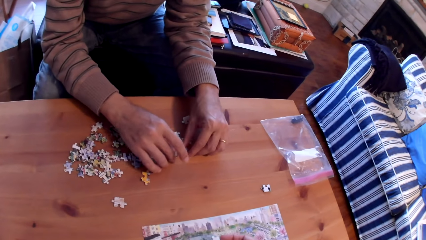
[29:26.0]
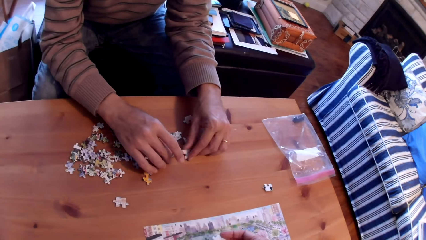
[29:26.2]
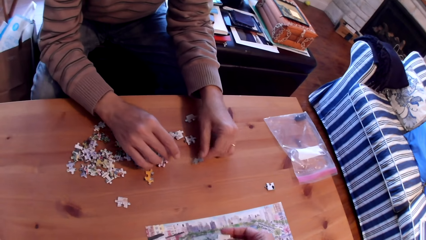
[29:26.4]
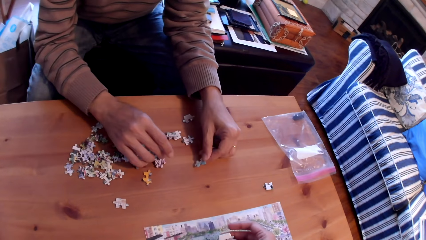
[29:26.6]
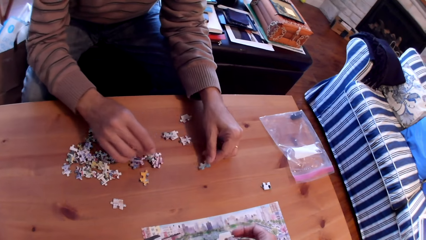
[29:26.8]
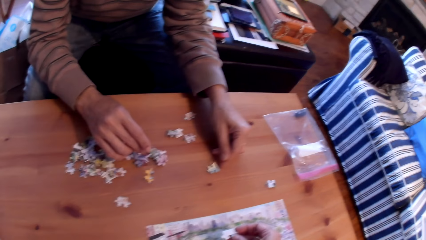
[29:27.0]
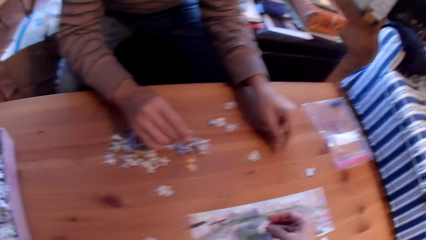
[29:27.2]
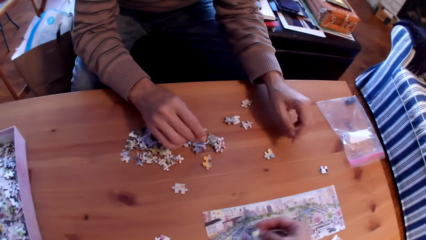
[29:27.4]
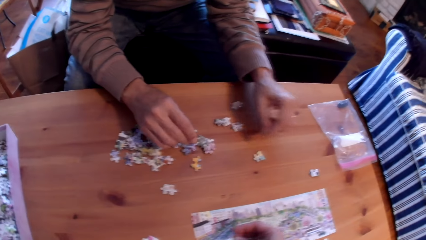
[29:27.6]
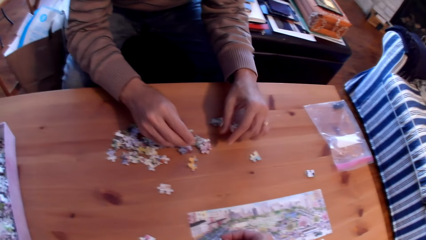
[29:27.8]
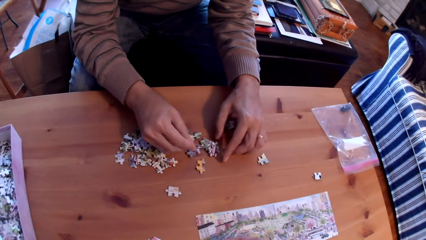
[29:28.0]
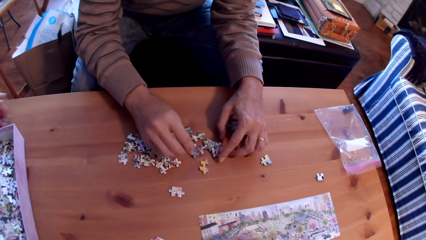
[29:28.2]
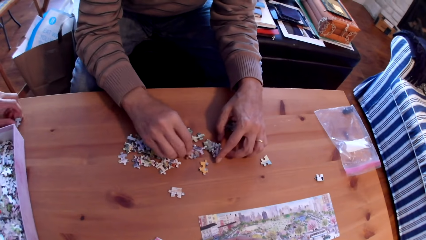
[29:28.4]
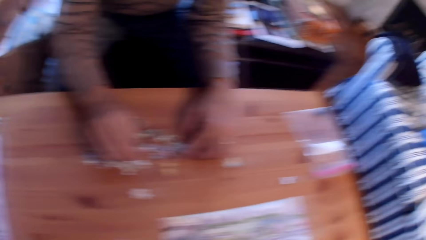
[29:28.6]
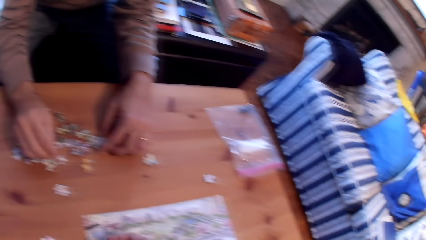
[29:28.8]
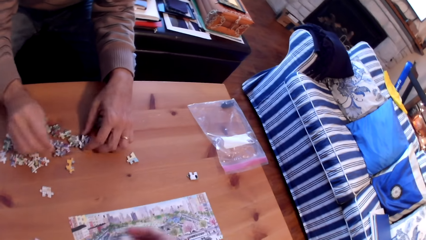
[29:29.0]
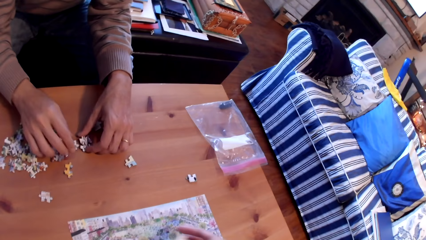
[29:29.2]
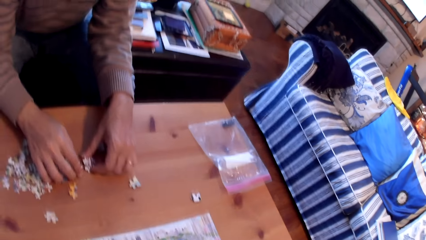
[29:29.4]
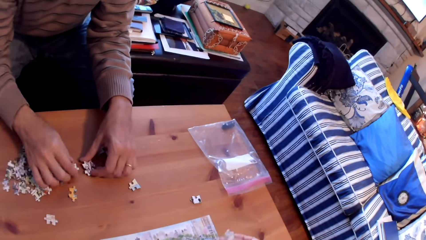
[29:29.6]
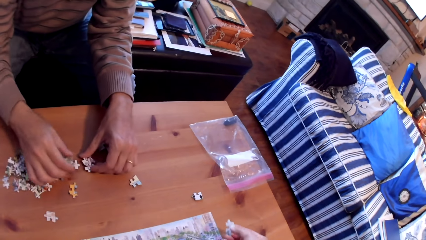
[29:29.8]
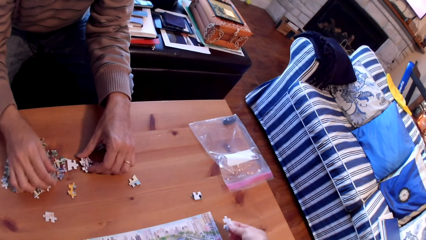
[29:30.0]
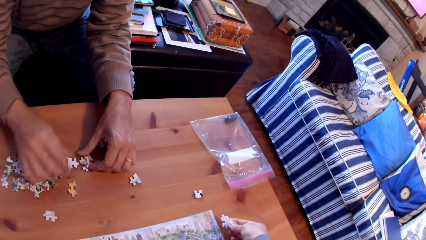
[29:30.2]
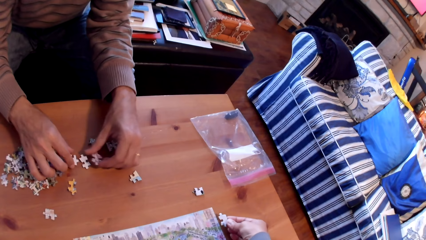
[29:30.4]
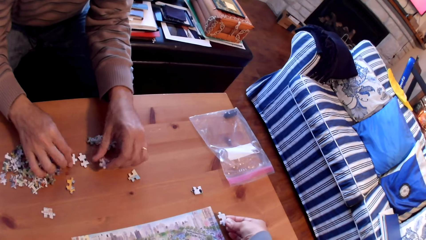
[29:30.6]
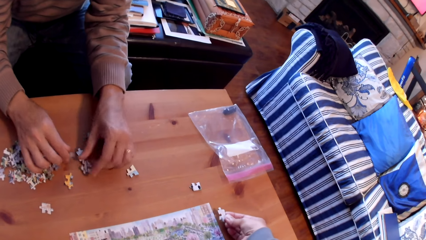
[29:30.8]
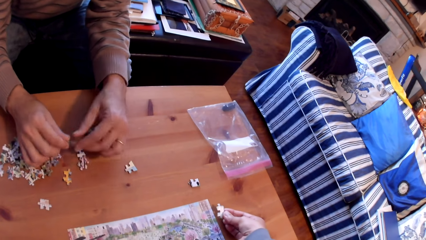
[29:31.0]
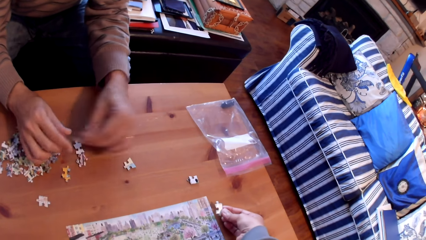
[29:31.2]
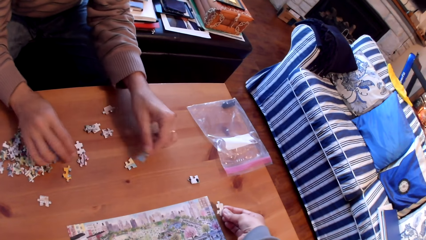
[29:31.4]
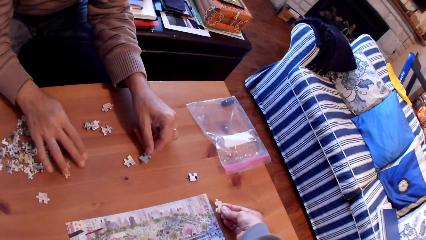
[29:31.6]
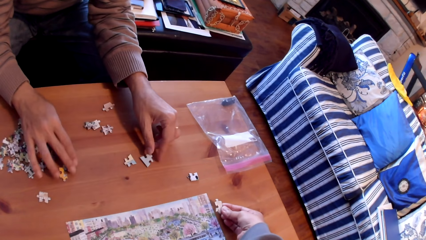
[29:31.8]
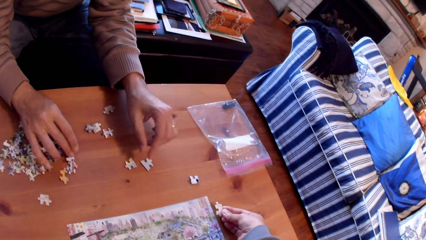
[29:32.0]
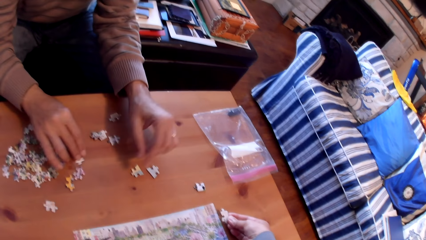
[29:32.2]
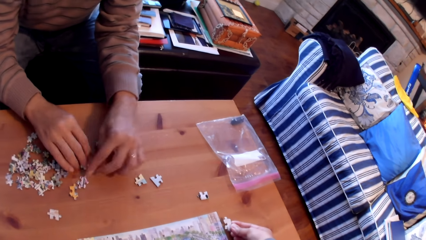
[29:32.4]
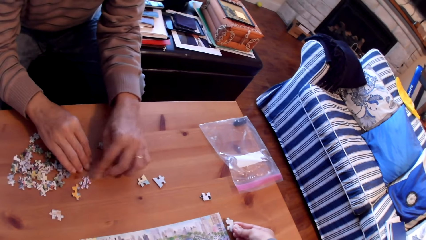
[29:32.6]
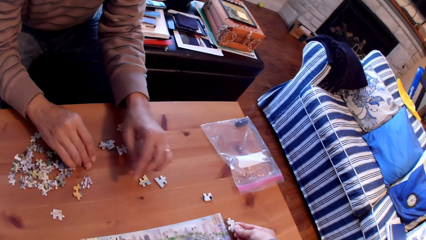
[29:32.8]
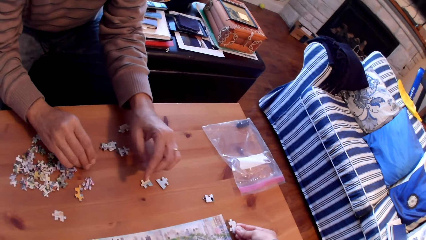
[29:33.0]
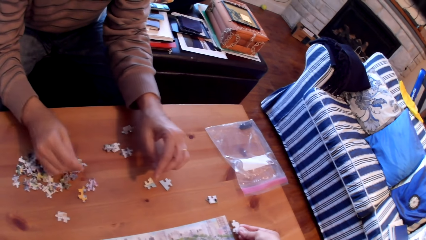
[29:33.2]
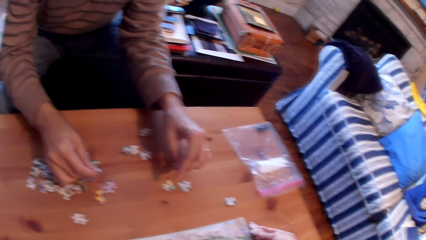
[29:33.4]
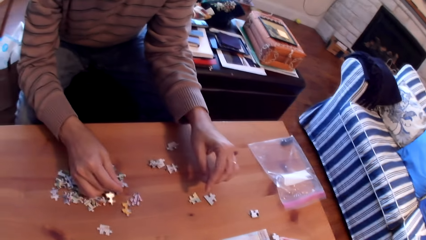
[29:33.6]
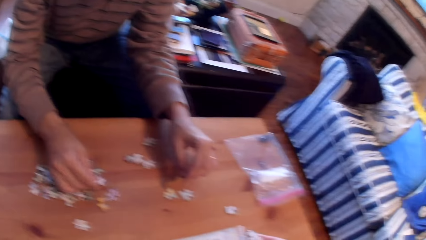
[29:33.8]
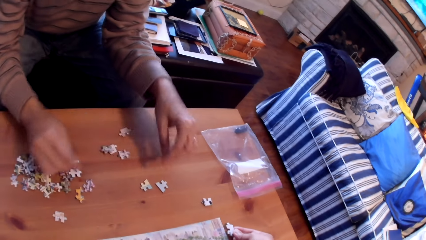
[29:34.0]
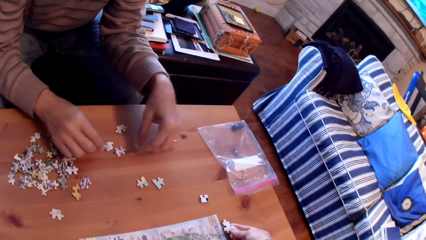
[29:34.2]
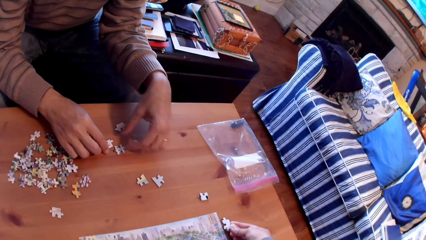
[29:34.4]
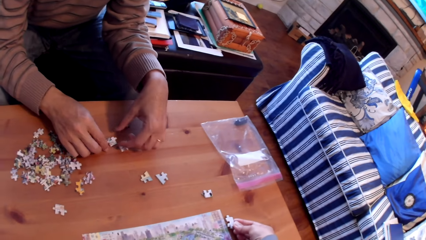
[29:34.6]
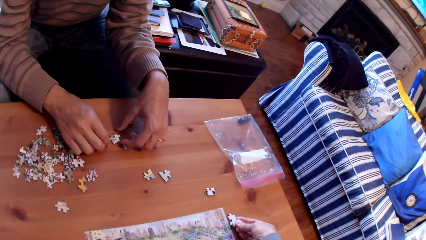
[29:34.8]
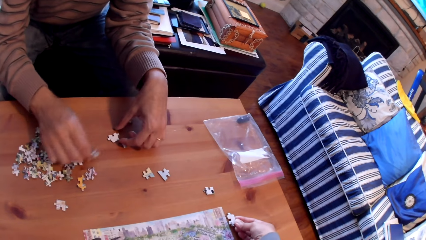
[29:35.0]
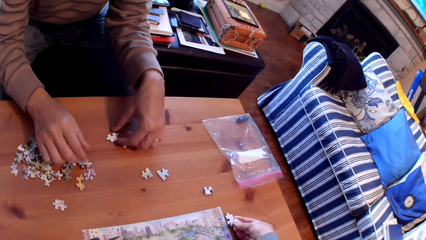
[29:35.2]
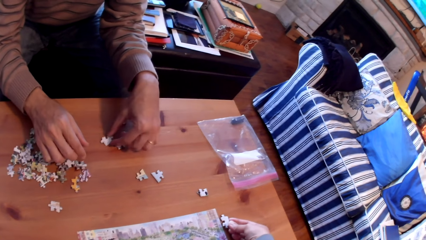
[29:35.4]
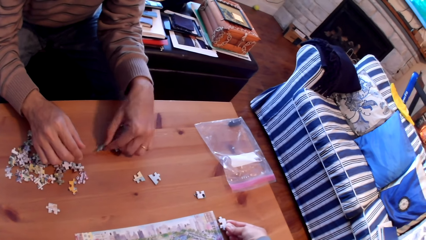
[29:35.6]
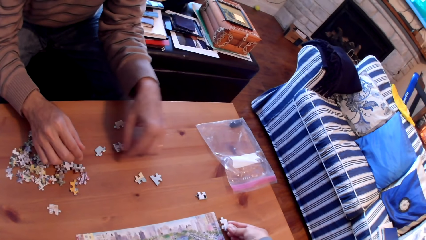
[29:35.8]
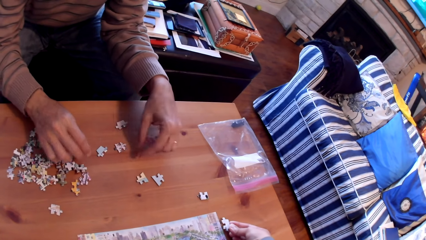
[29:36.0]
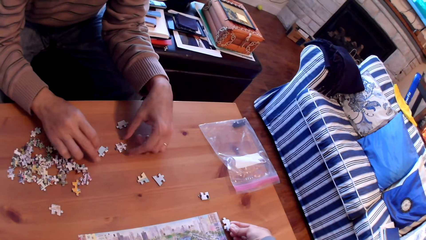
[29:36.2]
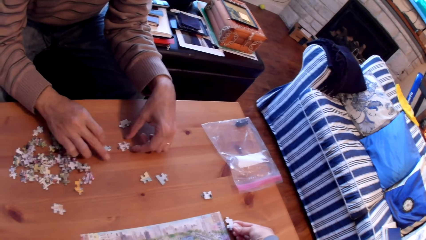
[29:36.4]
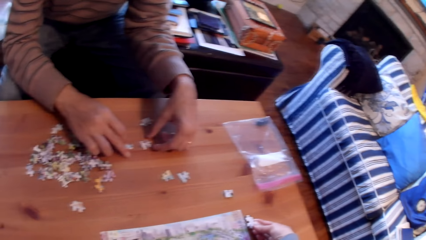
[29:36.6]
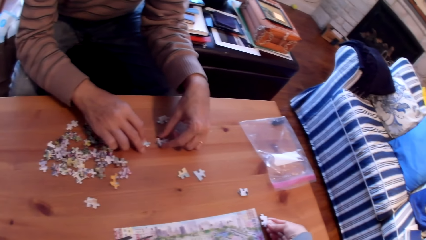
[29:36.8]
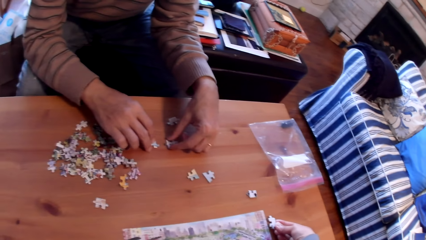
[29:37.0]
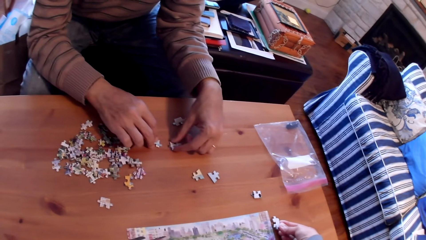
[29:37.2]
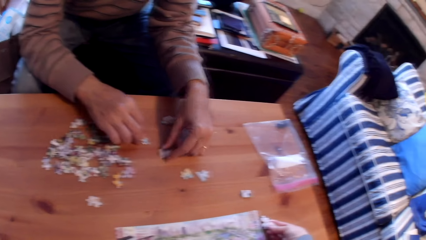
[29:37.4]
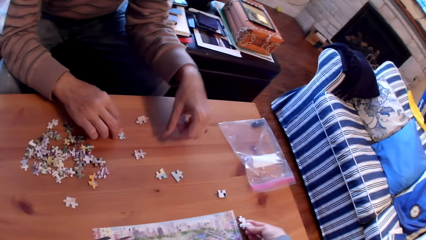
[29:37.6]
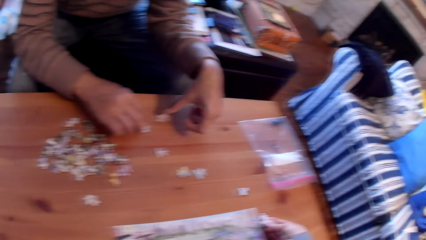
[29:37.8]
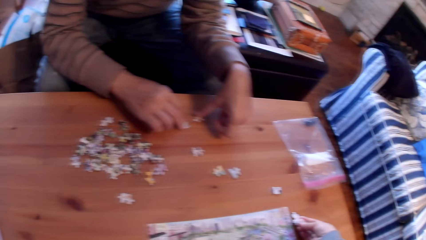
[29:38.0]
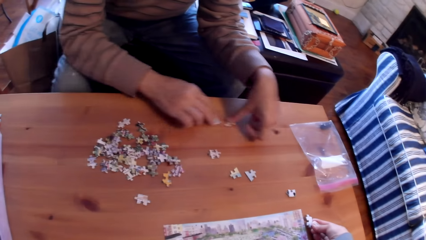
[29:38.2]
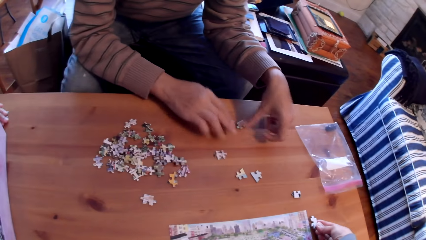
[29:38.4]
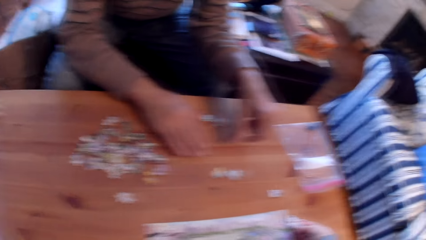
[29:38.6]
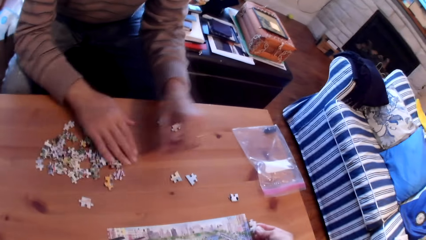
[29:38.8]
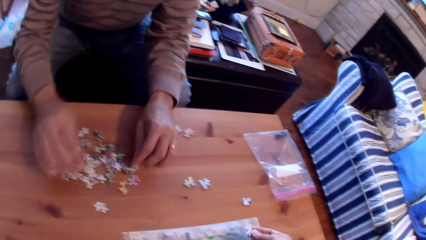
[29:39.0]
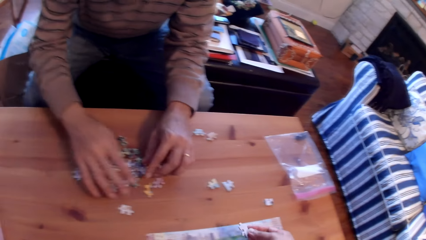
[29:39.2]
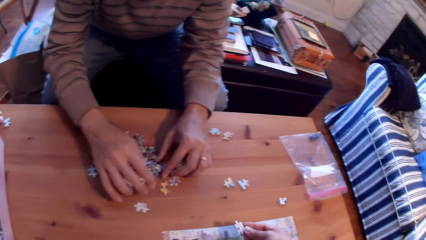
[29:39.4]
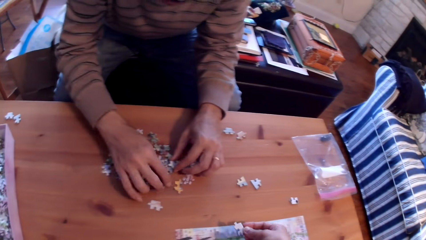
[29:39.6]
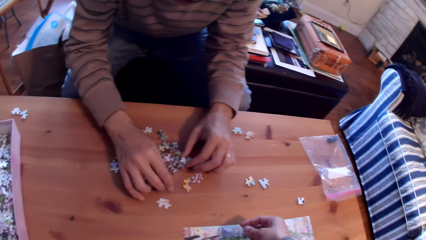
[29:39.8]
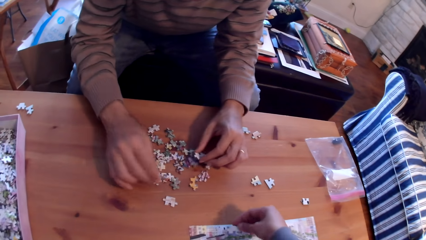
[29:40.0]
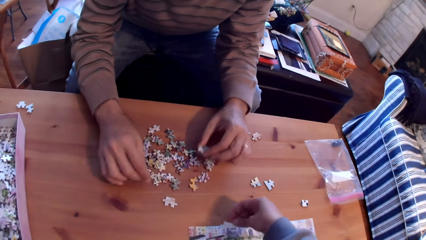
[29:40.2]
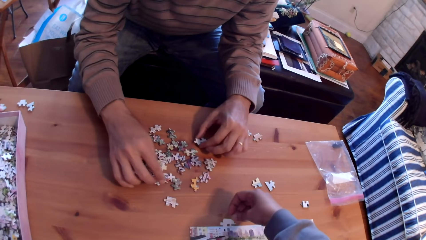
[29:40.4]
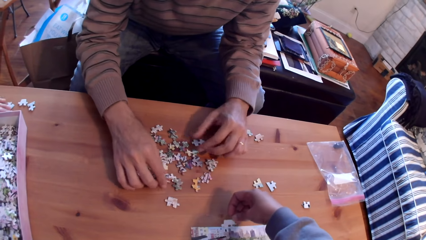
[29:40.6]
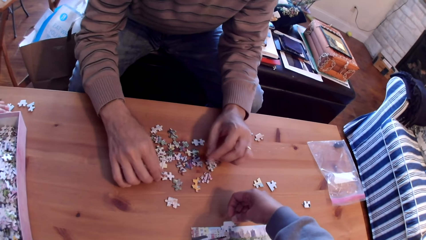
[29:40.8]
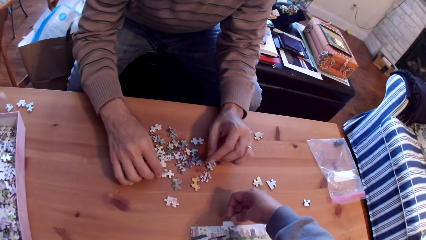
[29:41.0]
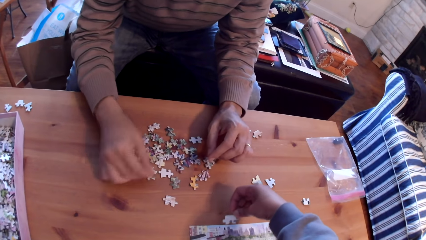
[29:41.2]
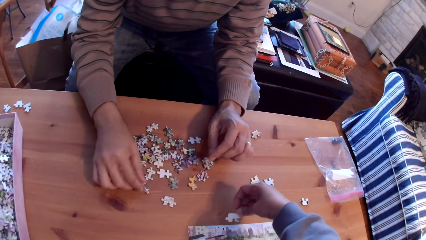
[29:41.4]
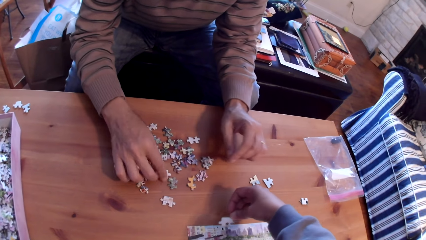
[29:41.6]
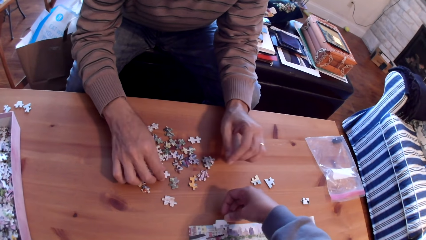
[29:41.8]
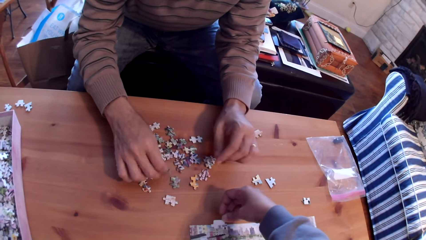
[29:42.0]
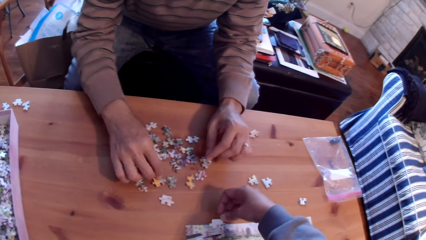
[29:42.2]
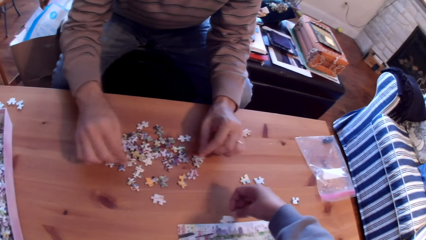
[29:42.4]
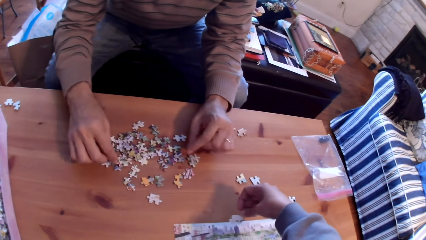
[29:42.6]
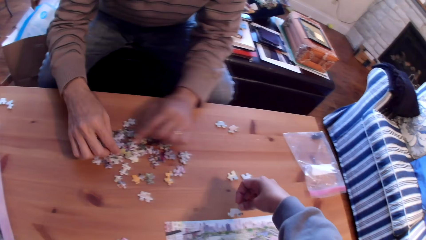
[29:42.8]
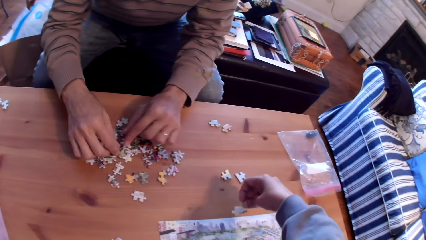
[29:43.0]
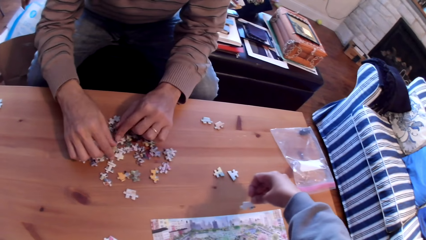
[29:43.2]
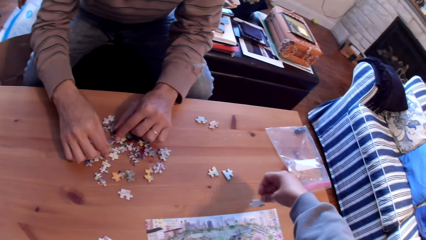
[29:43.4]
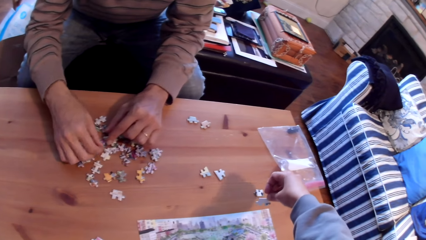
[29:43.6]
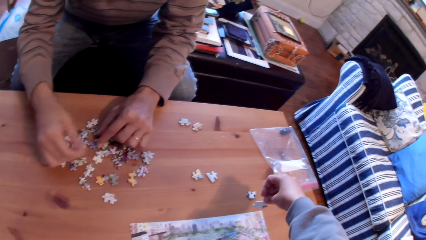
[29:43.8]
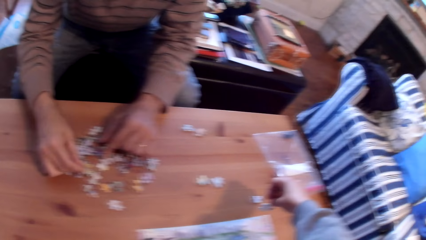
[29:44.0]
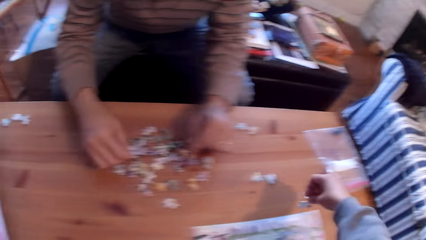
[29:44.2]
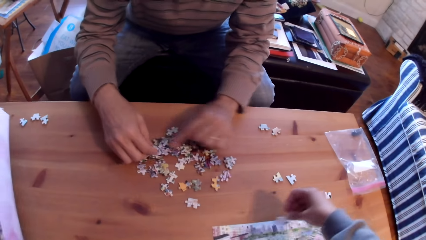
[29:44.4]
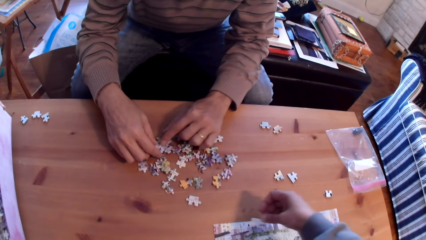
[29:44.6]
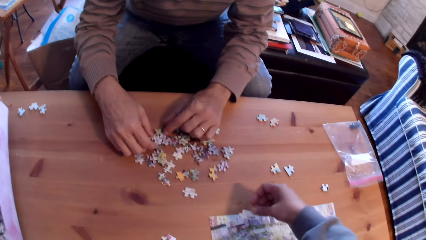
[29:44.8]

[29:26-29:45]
The camera wearer sorts puzzle pieces on the table. A man with puzzle pieces on the table. The camera wearer sorts puzzle pieces on the table.
